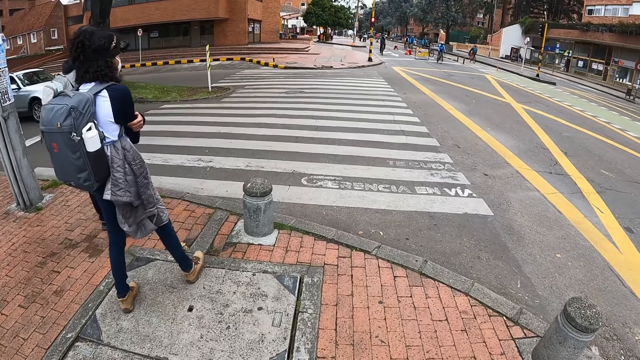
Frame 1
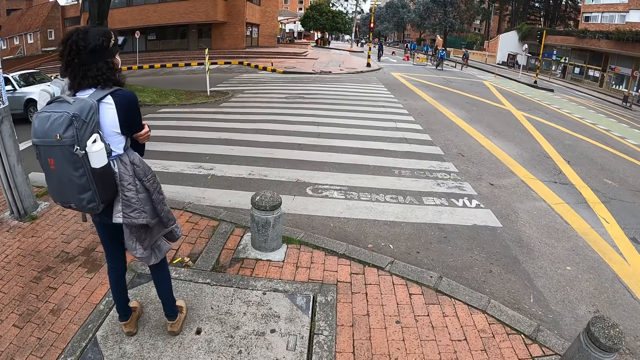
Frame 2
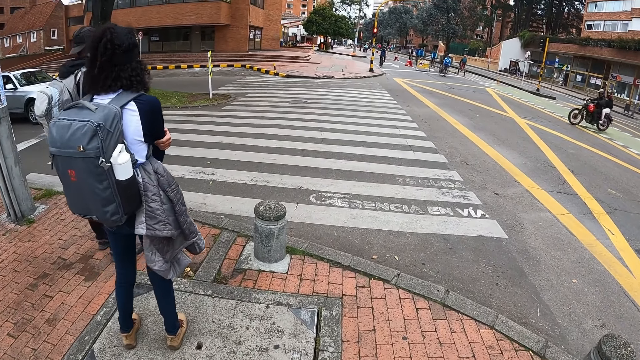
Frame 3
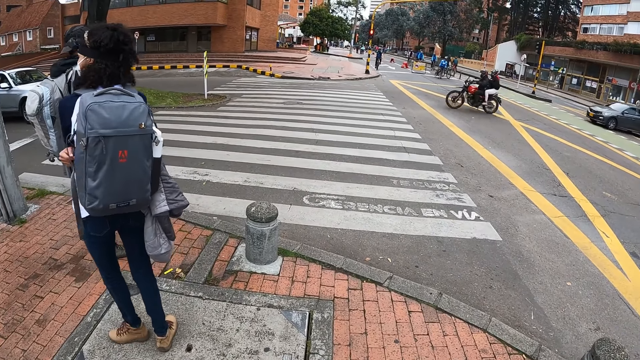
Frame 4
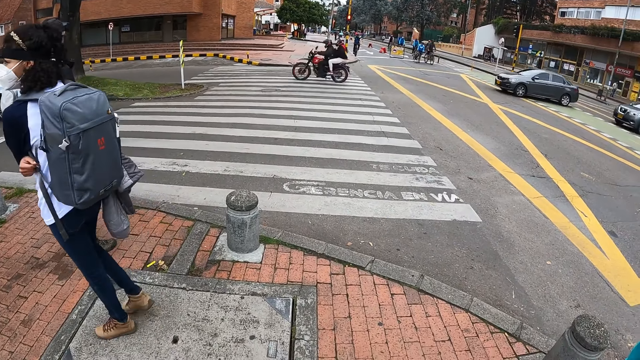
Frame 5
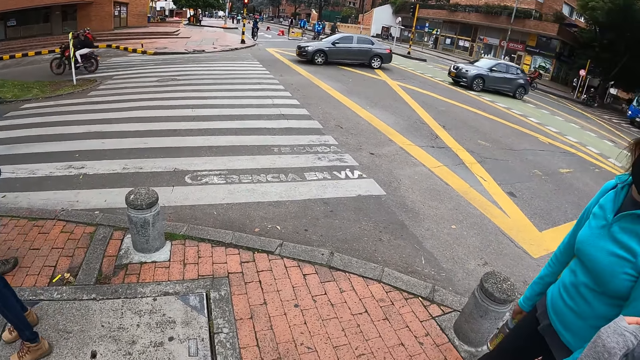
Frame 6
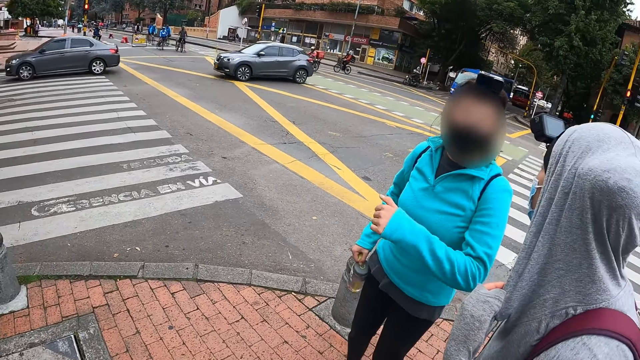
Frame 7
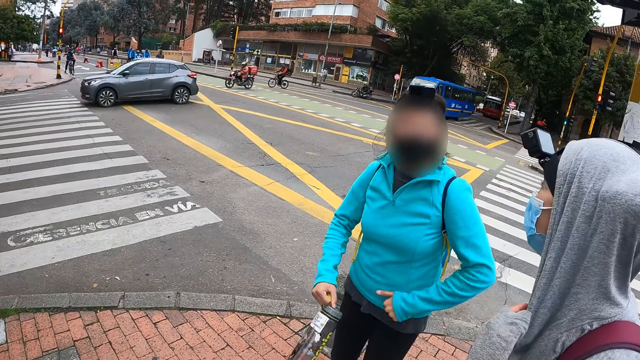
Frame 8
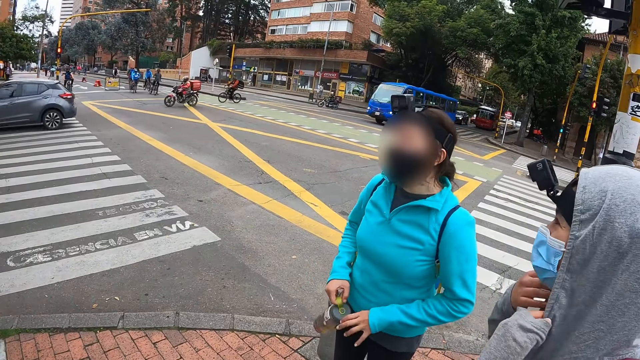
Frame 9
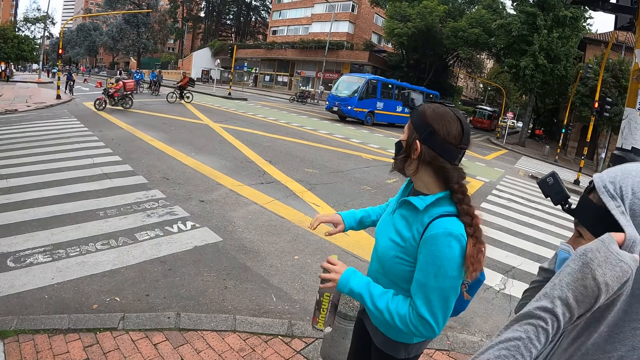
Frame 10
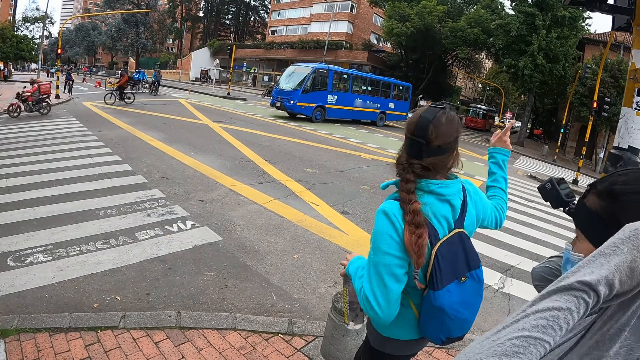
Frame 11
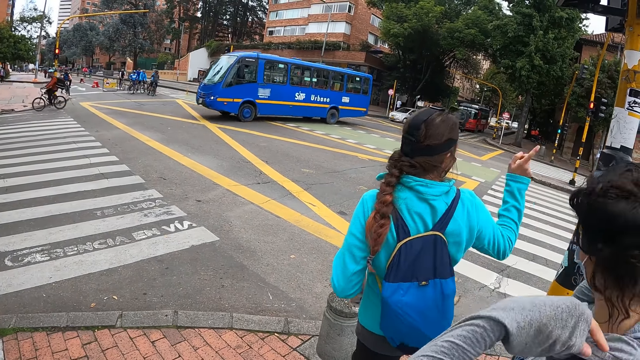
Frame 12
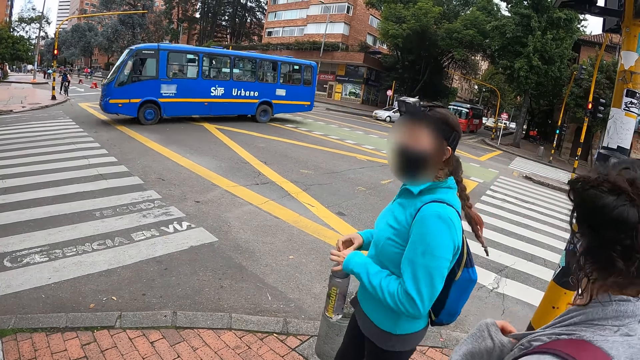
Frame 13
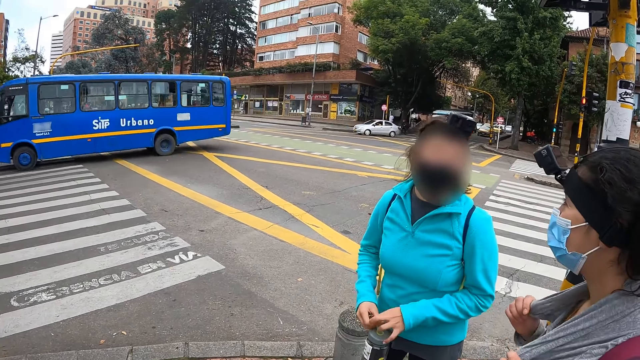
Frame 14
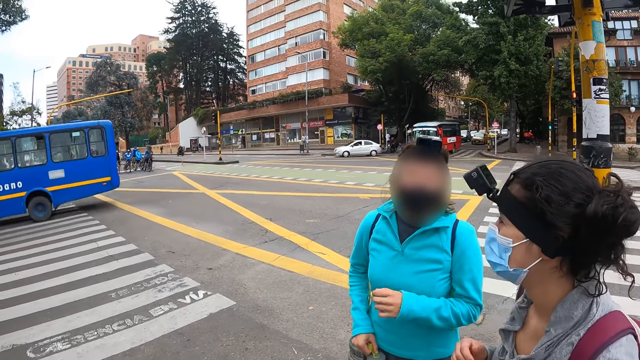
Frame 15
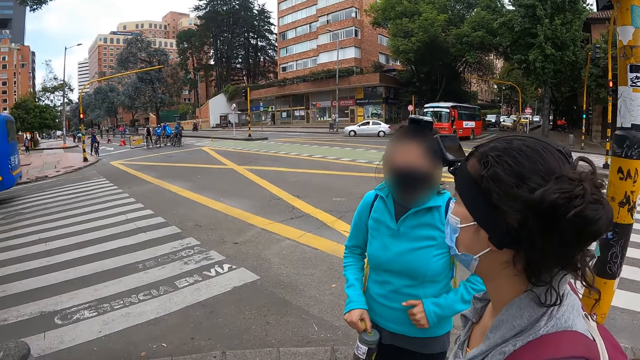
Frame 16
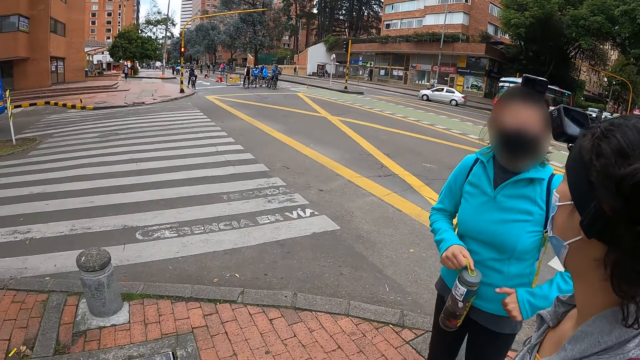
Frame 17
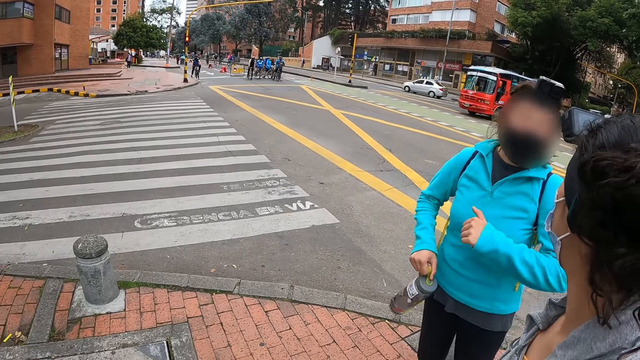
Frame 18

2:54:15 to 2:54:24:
The camera wearer stands on the sidewalk. A bike drives through a crosswalk in front of the camera wearer. The camera wearer looks around. The woman passes a water bottle in her right hand to her left hand and adjusts her hood with her hands. A blue bus drives through the crosswalk in front of the camera wearer.

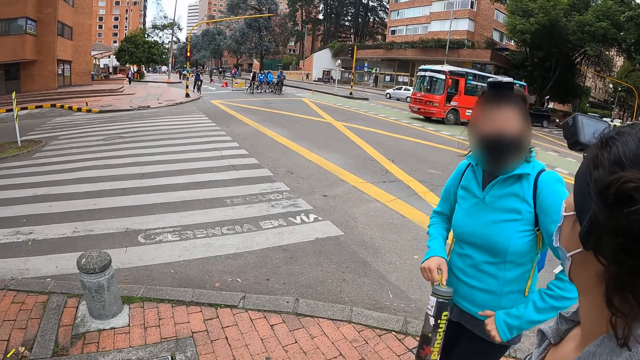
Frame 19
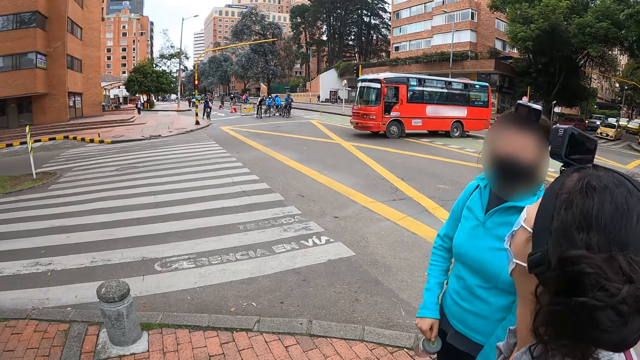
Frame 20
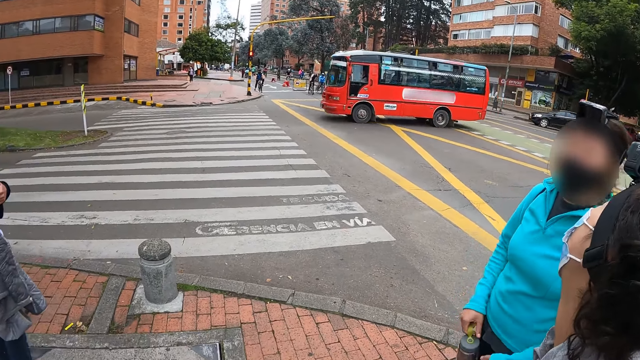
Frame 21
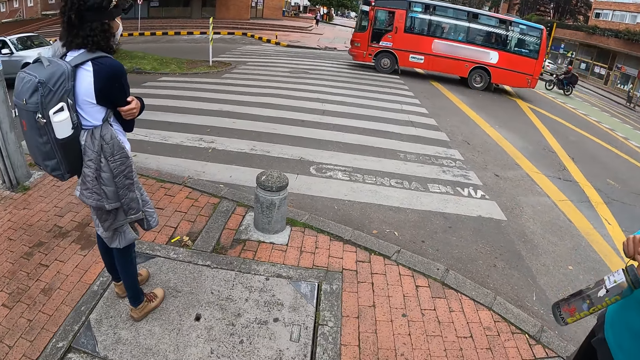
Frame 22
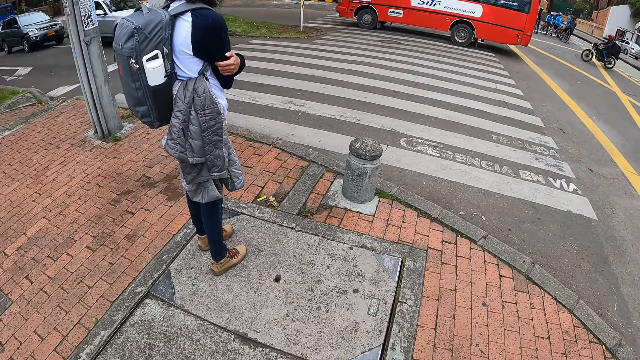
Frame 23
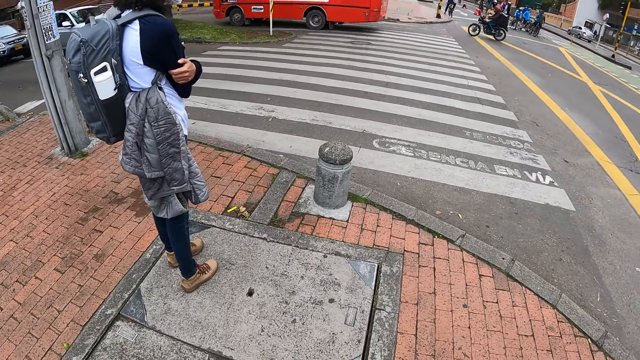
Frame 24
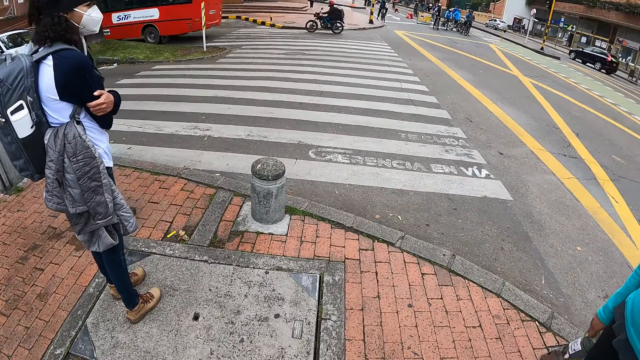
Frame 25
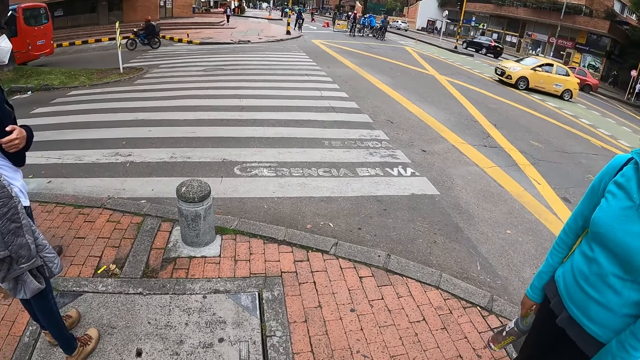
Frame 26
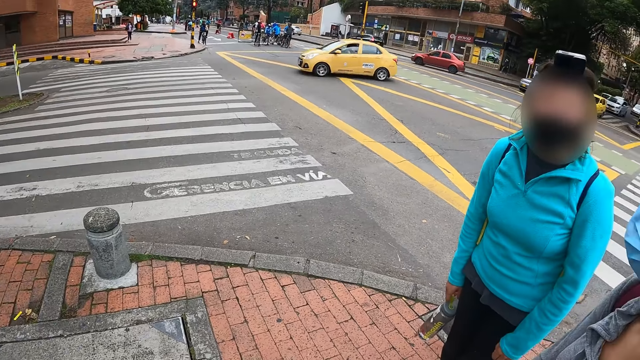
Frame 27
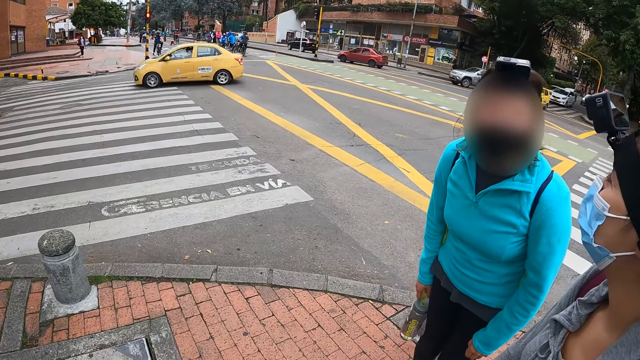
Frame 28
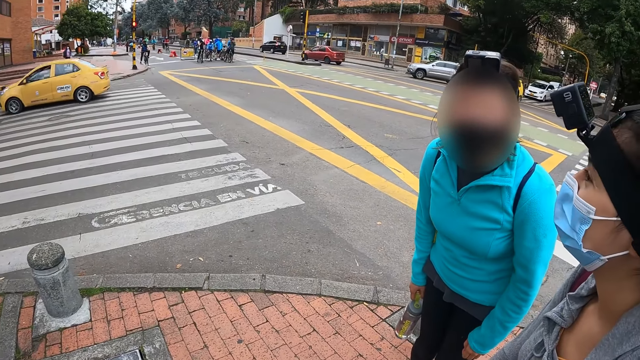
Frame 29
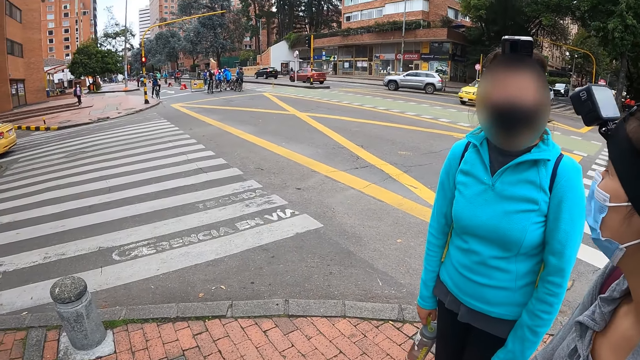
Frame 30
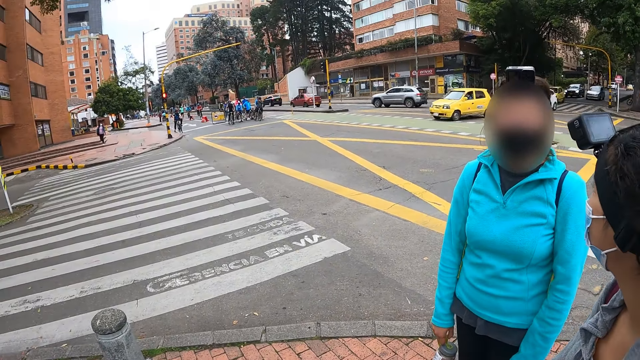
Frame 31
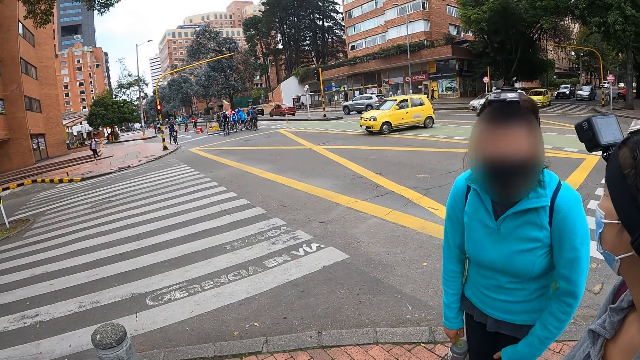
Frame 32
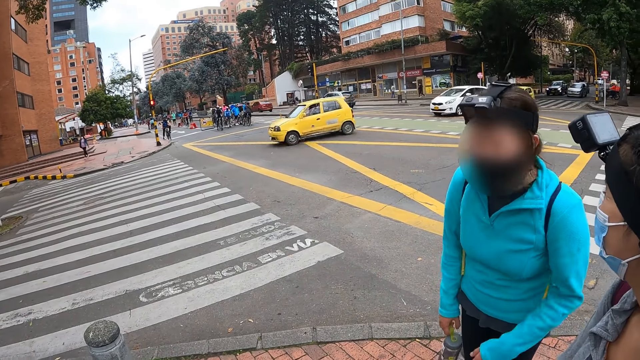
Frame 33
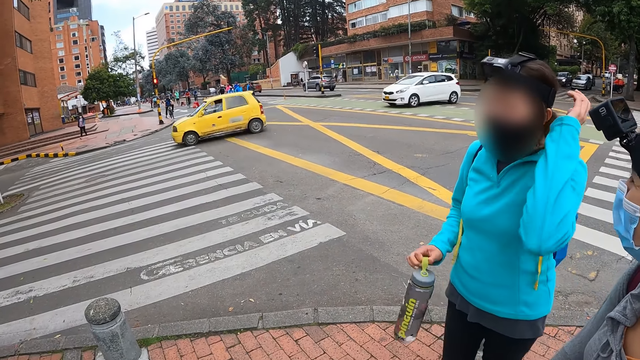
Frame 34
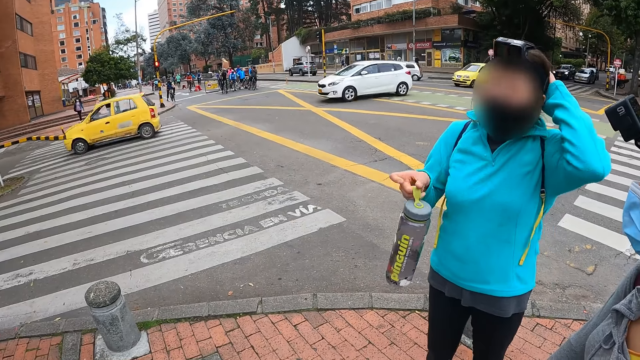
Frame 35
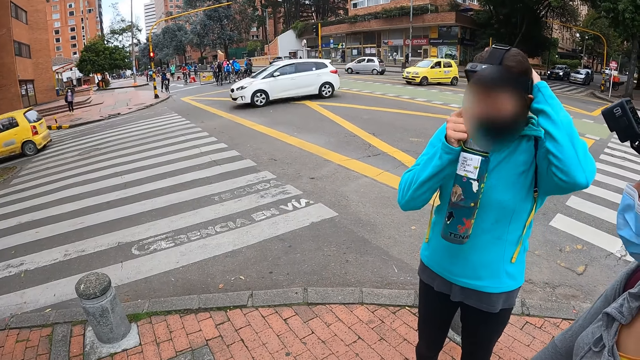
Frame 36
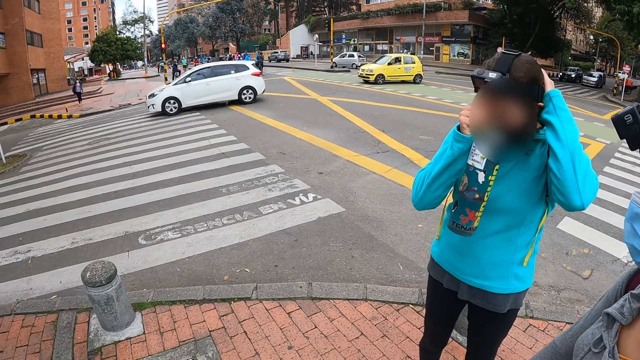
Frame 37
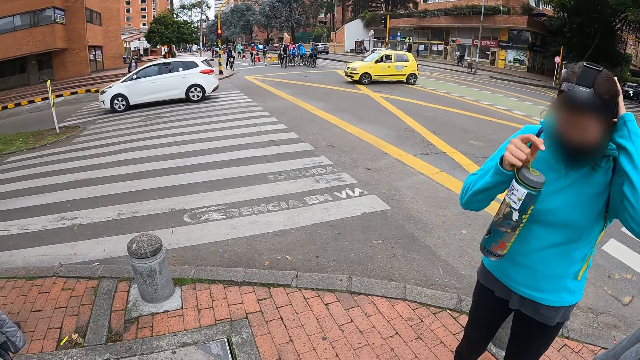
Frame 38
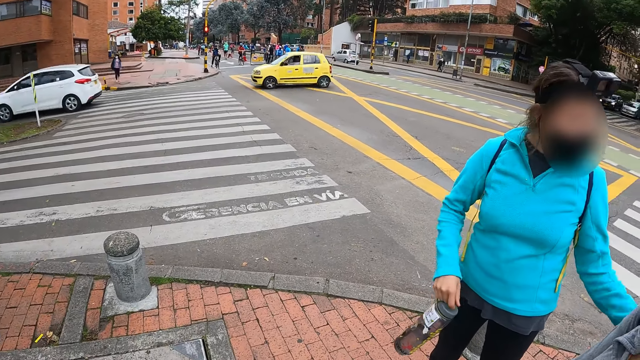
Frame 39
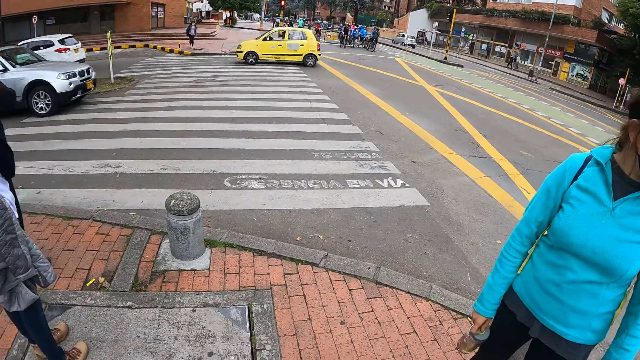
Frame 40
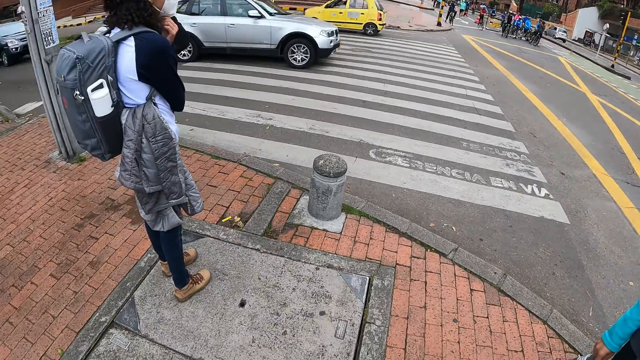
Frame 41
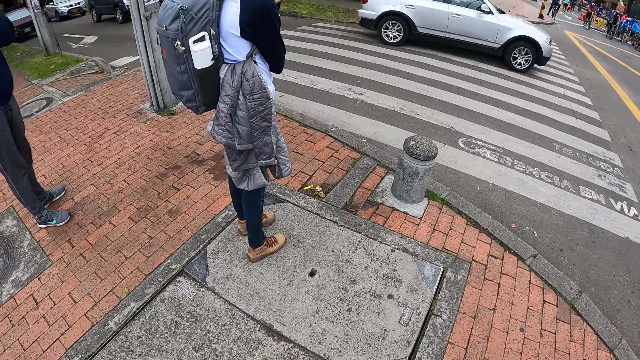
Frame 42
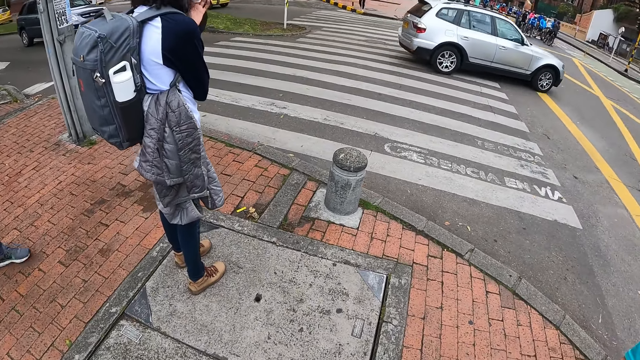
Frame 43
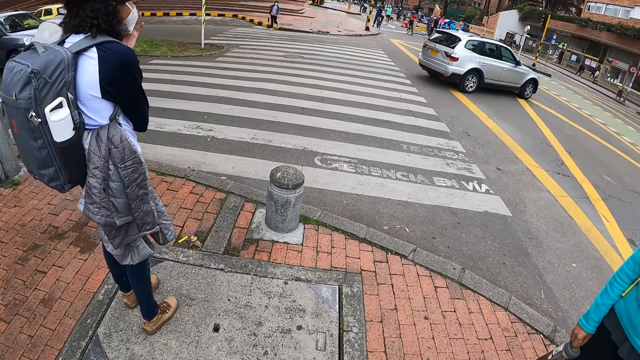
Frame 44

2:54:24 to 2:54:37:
A red bus drives through the crosswalk in front of the camera wearer. A yellow car drives through the crosswalk in front of the camera wearer. A yellow cab drives through the crosswalk in front of the camera wearer. A white car drives through the crosswalk in front of the camera wearer. A yellow cab drives through the crosswalk in front of the camera wearer. A grey jeep drives through the crosswalk in front of the camera wearer.
